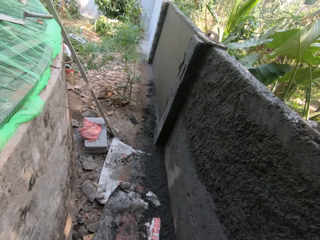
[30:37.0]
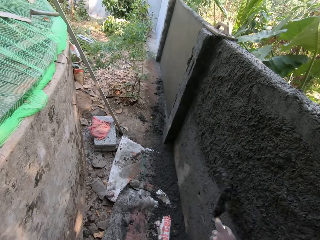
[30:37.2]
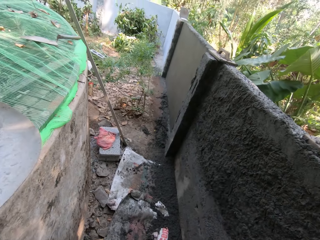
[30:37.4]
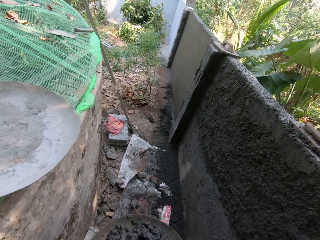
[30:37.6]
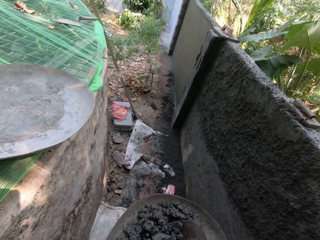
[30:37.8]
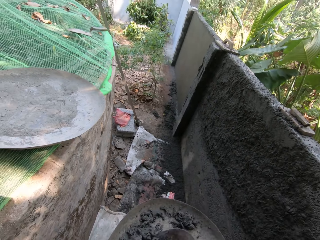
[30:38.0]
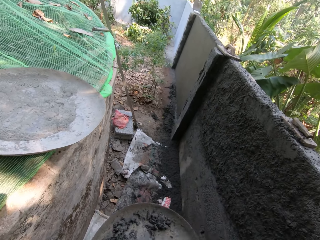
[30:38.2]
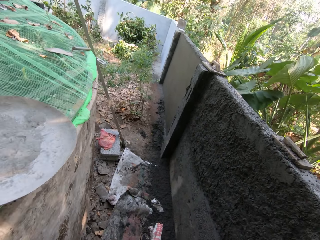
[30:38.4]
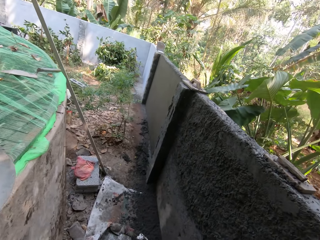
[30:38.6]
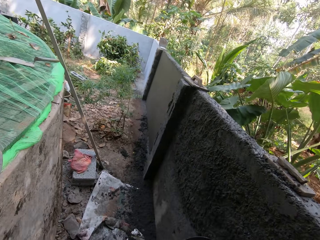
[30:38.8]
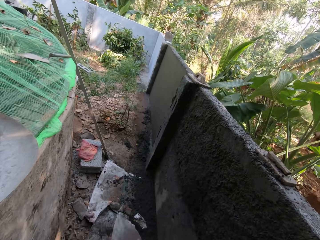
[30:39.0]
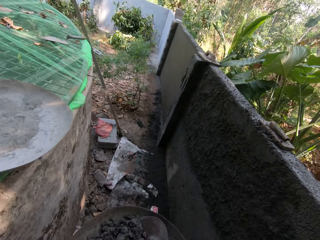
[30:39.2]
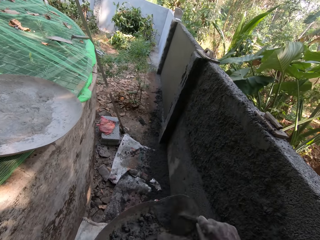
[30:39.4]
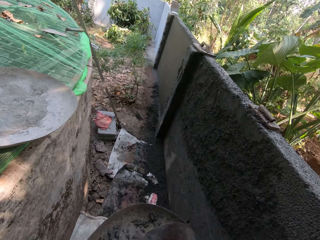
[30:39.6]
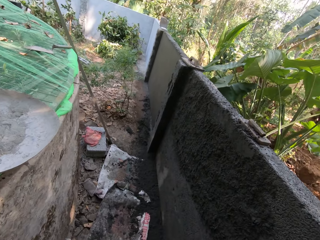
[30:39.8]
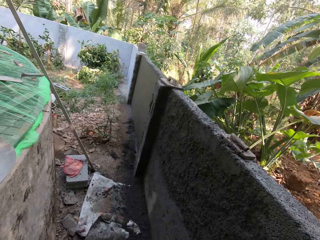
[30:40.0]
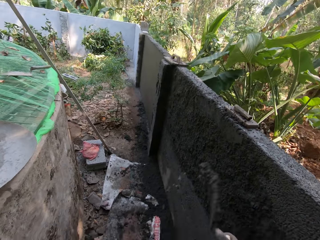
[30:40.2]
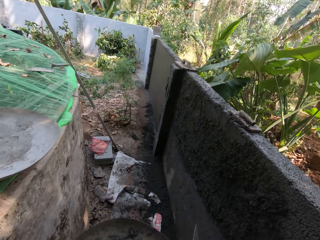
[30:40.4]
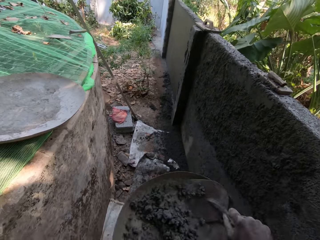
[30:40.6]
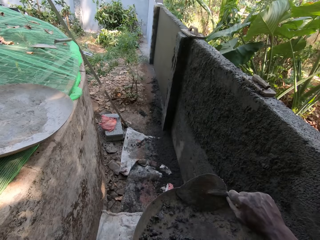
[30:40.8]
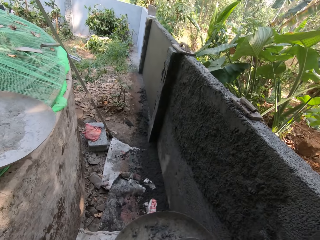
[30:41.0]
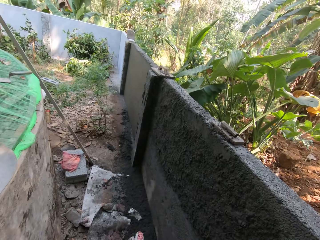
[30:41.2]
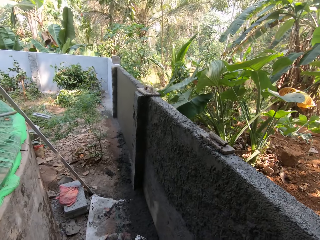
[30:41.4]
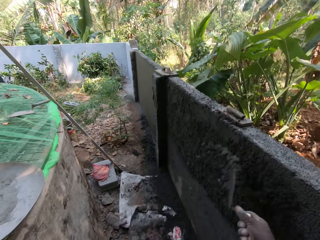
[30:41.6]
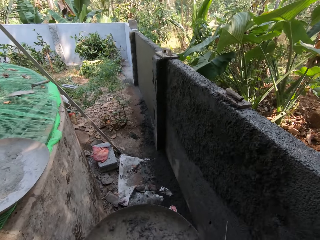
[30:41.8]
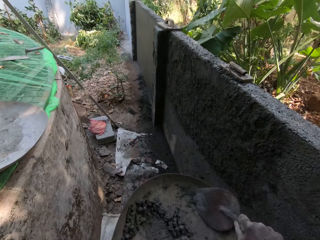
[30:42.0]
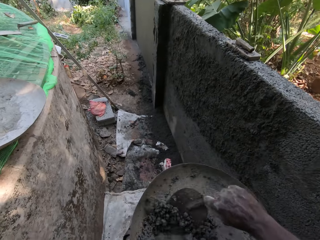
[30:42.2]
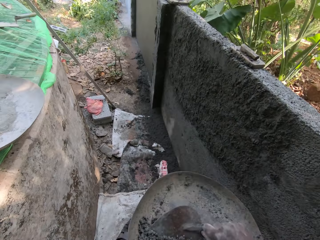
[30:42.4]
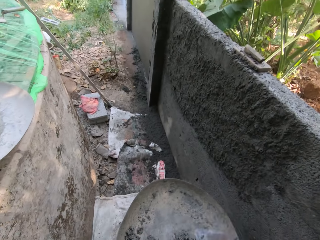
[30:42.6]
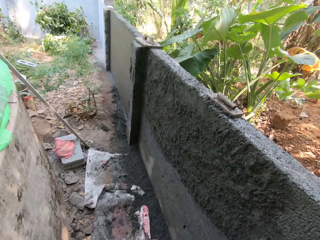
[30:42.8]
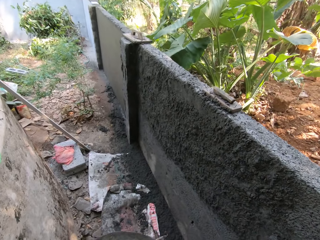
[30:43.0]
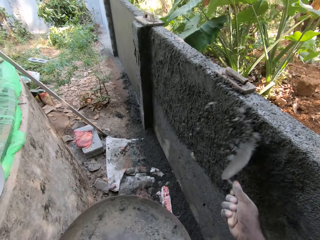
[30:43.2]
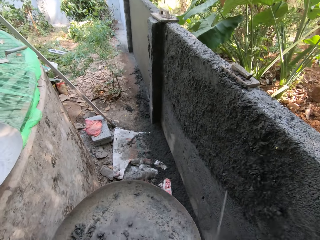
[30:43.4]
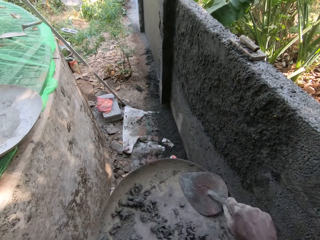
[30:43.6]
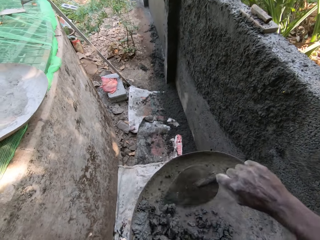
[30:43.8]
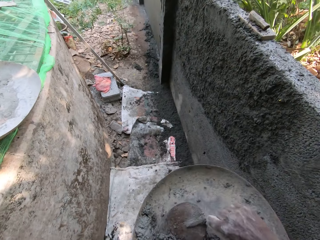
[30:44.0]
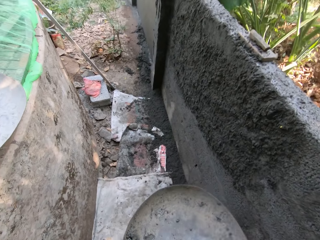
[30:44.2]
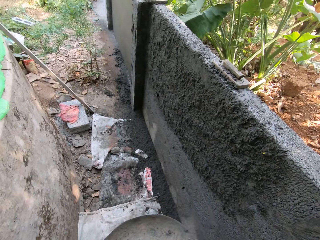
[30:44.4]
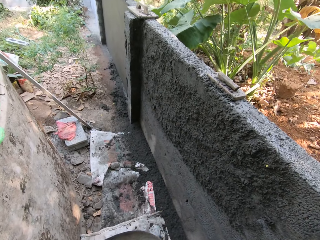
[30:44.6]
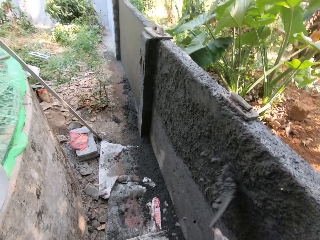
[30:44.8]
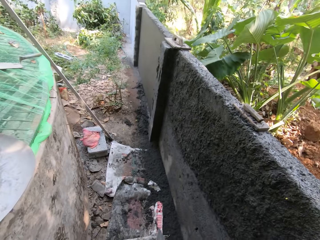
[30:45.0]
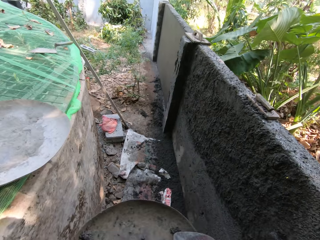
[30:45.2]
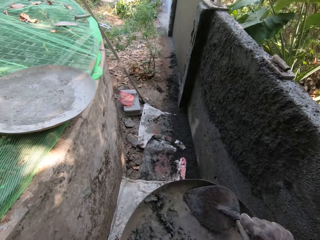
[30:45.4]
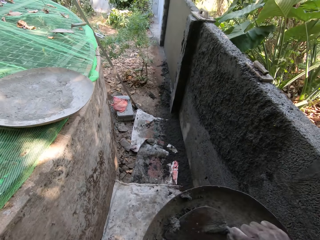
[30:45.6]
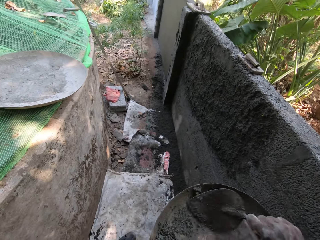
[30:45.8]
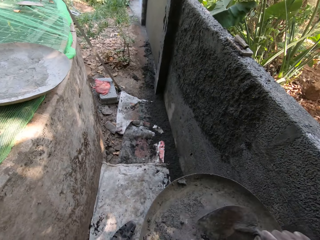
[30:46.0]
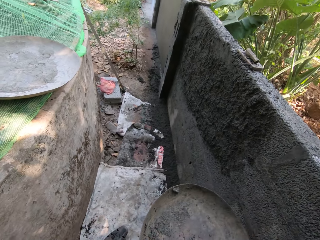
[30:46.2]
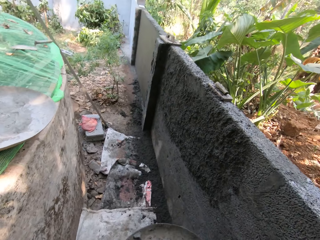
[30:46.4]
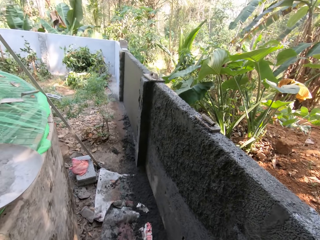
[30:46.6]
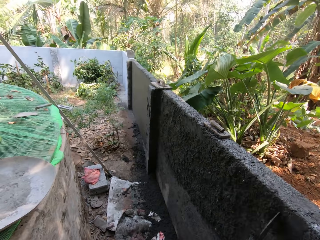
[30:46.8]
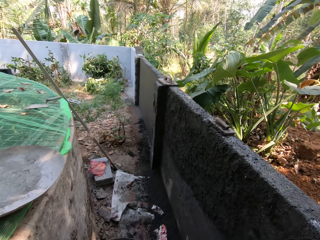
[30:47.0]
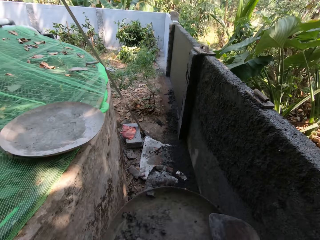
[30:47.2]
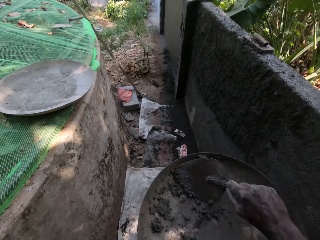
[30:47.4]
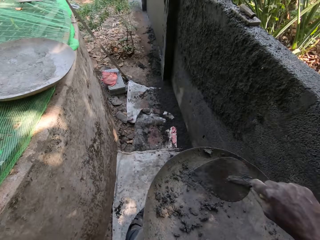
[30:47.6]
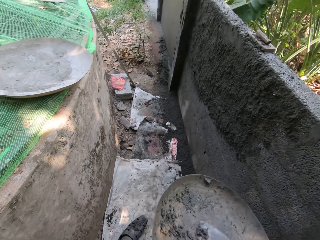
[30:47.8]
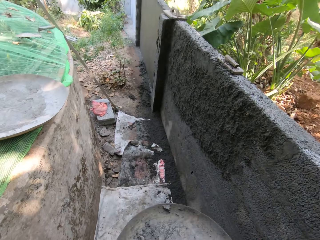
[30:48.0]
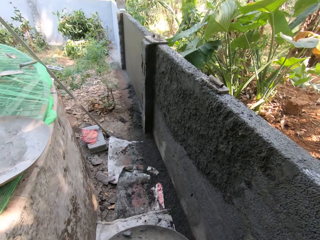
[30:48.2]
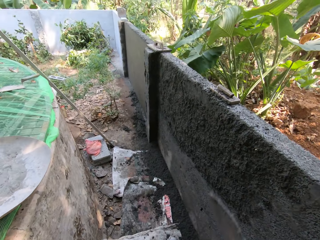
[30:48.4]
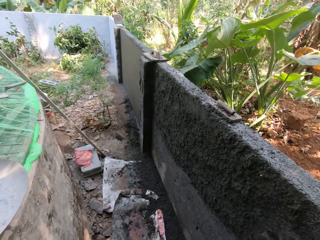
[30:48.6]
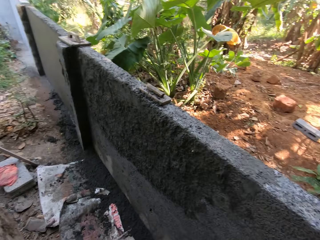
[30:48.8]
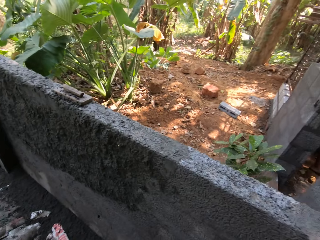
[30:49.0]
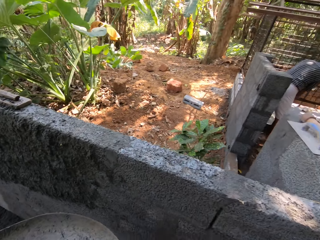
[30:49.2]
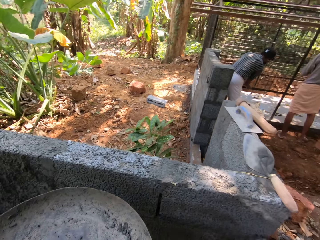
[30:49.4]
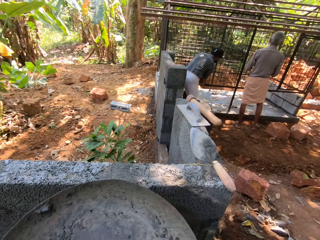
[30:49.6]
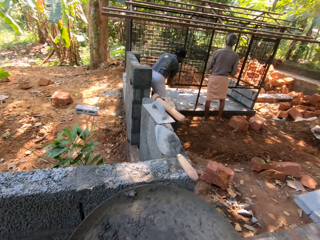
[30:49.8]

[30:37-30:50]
The camera wearer throws the cement on the wall. He takes the mortar from the head pan with the hand trowel in his right hand. He plasters the mortar on the wall with the hand trowel in his right hand. He takes the mortar from the head pan with the hand trowel in his right hand. He plasters the mortar on the wall with the hand trowel in his right hand. He takes the mortar from the head pan with the hand trowel in his right hand. He plasters the mortar on the wall with the hand trowel in his right hand. He takes the mortar from the head pan with the hand trowel in his right hand. He plasters the mortar on the wall with the hand trowel in his right hand. He takes the mortar from the head pan with the hand trowel in his right hand. He plasters the mortar on the wall with the hand trowel in his right hand. He takes the mortar from the head pan with the hand trowel in his right hand. He plasters the mortar on the wall with the hand trowel in his right hand. He takes the mortar from the head pan with the hand trowel in his right hand. He plasters the mortar on the wall with the hand trowel in his right hand.

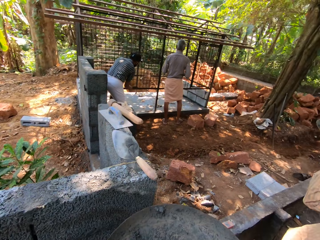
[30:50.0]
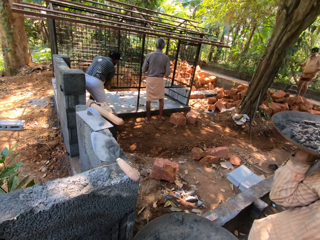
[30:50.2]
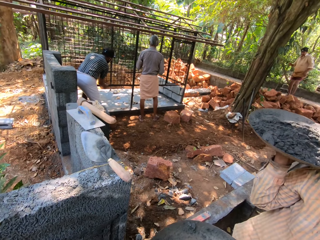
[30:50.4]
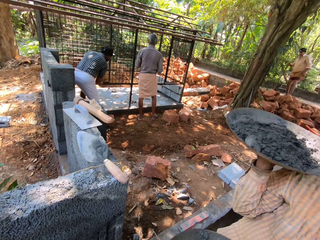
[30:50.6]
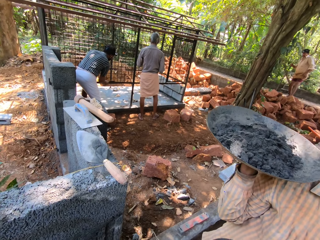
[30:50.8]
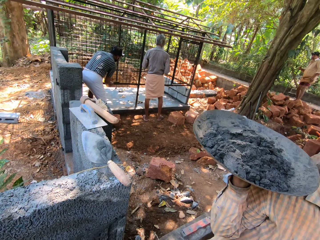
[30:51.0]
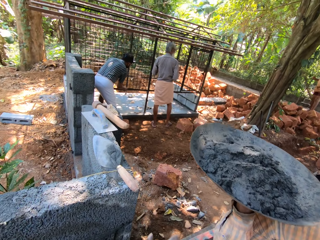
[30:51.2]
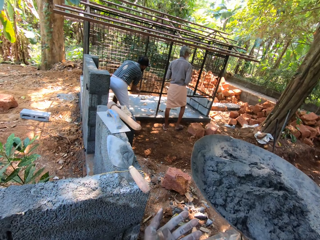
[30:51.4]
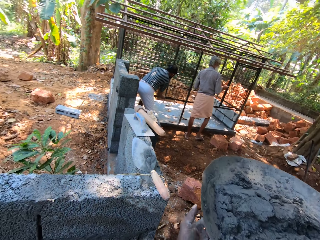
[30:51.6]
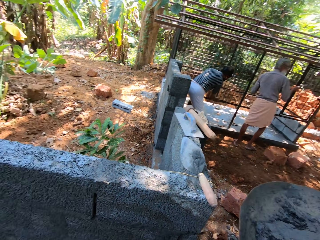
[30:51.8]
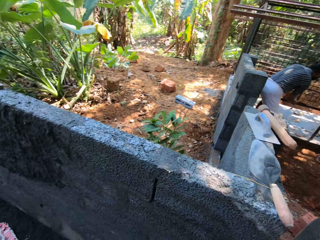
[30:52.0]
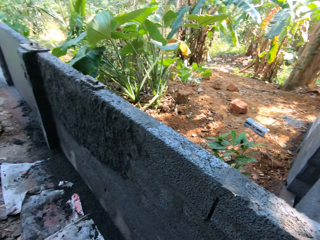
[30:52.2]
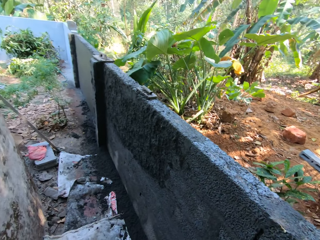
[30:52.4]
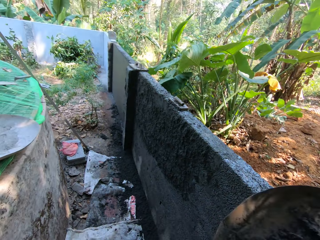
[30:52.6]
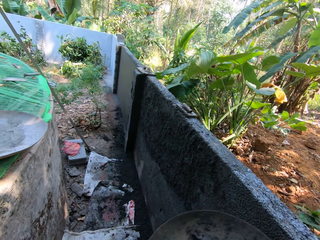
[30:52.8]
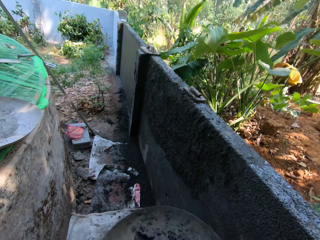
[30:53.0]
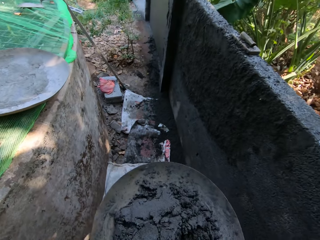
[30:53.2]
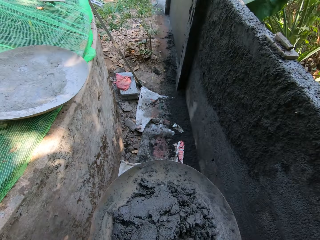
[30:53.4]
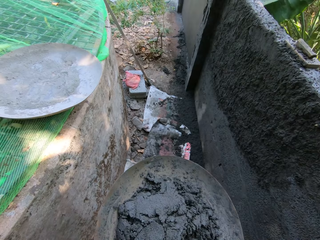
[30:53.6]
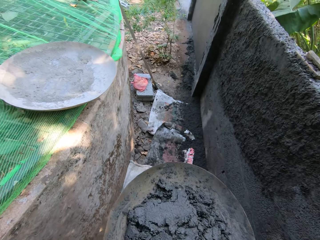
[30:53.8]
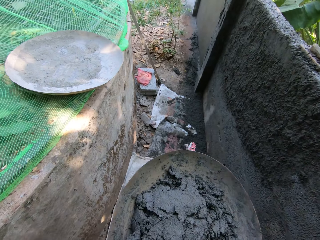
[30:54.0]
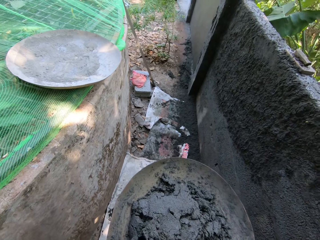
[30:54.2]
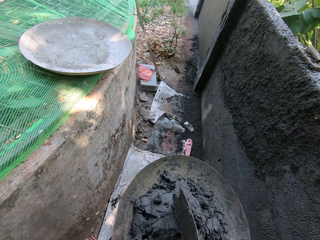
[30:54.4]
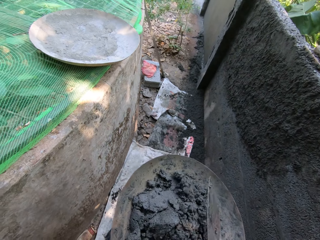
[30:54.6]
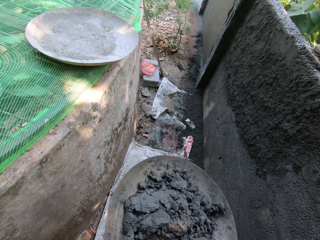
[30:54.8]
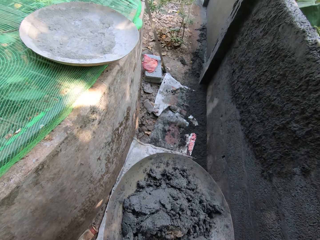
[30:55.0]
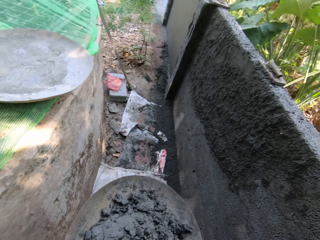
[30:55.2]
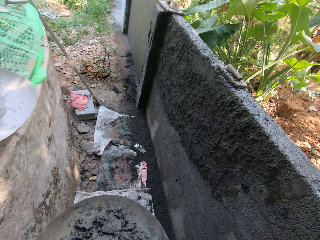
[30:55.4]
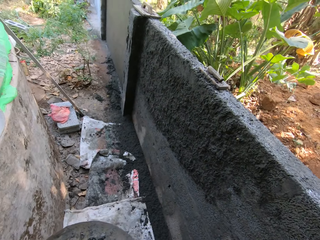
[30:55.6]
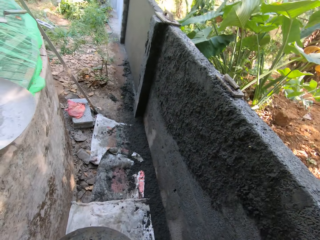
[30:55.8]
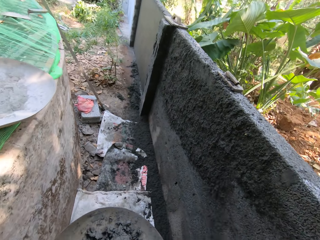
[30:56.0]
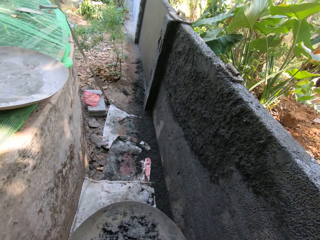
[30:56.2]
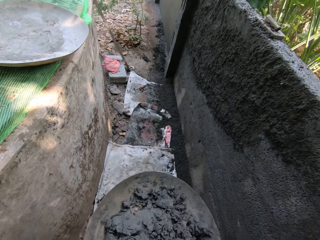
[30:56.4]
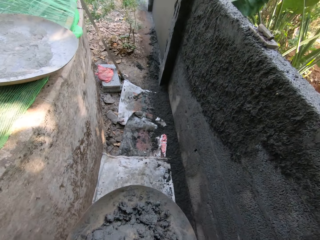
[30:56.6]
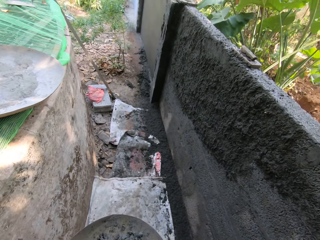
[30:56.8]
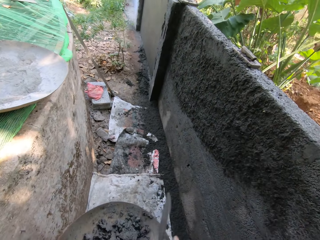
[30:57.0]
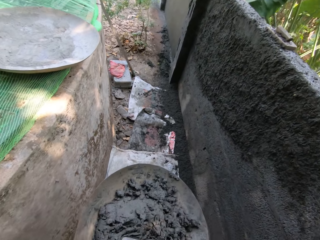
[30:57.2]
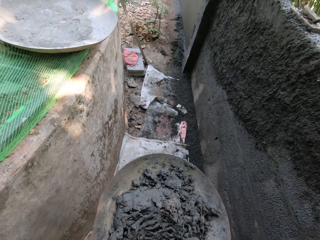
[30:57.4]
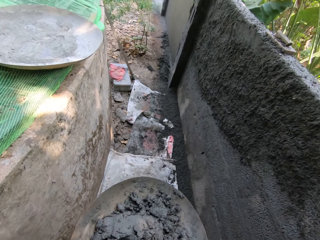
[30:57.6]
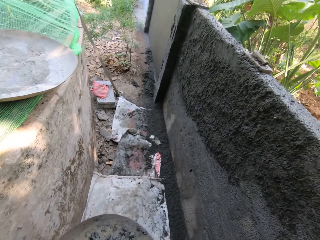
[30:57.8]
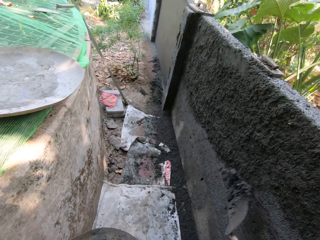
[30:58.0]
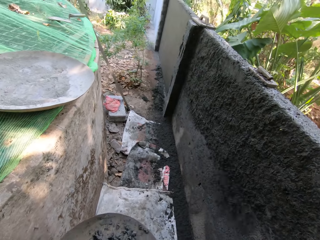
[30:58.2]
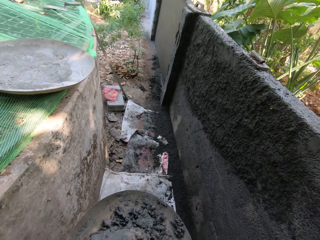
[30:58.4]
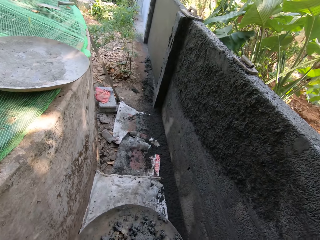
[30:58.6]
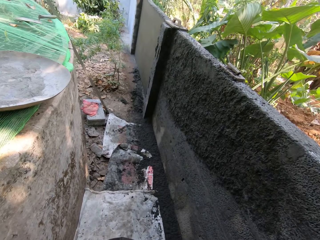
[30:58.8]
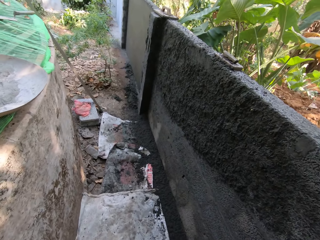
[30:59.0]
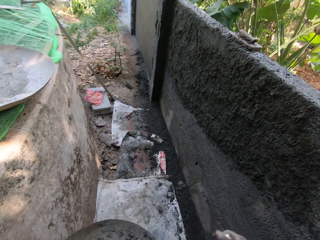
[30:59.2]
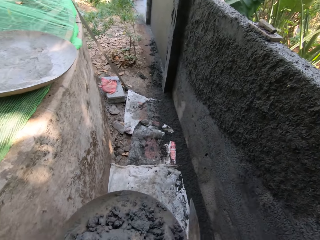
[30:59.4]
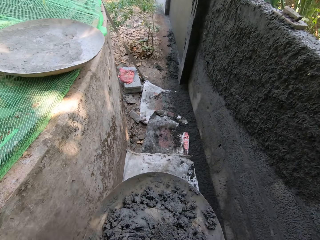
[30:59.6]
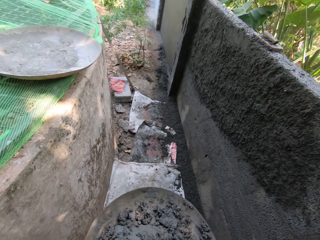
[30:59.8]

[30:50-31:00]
The camera wearer puts the tray on the wall. He passes the head pan to the man with his left hand. The man carries the cement. The man passes the head pan to the camera wearer with his right hand. The camera wearer takes the tray of cement. He walks. He mixes the mortar in the head pan with the hand trowel in his right hand. He scoops the cement with the trowel. He plasters the mortar on the wall with the hand trowel in his right hand. He scoops the cement with the trowel and throws the cement on the wall. He scoops the cement with the trowel and throws the cement on the wall. He scoops the cement with the trowel and throws the cement on the wall. He scoops the cement with the trowel and throws the cement on the wall.
